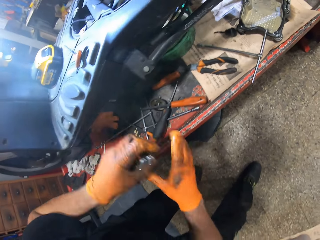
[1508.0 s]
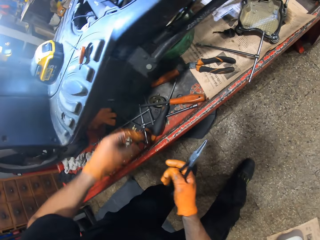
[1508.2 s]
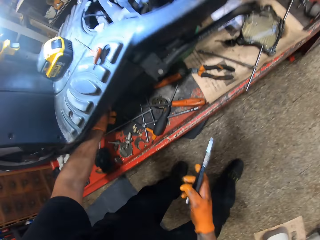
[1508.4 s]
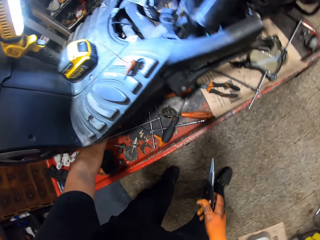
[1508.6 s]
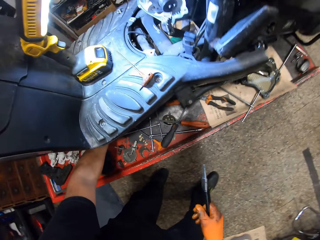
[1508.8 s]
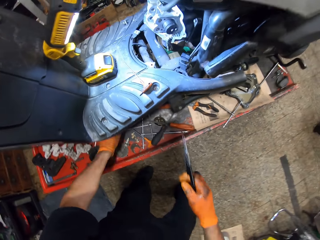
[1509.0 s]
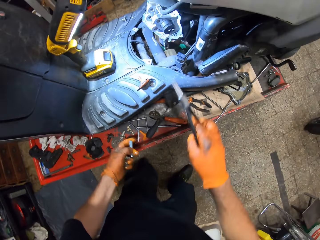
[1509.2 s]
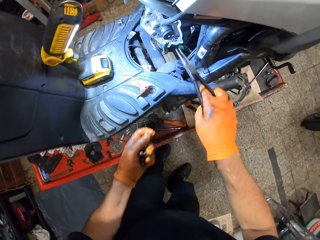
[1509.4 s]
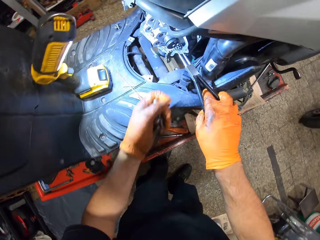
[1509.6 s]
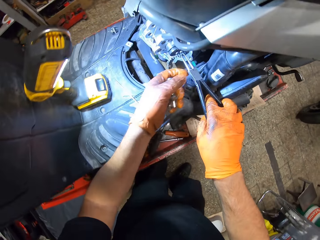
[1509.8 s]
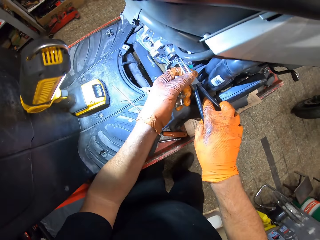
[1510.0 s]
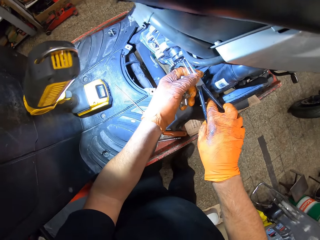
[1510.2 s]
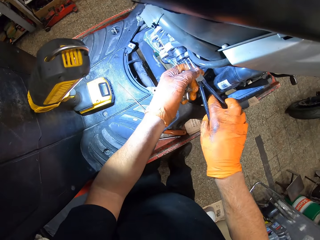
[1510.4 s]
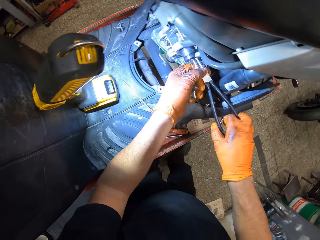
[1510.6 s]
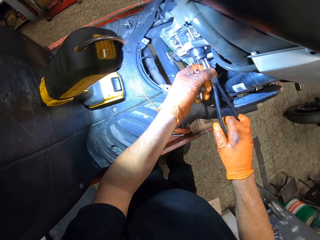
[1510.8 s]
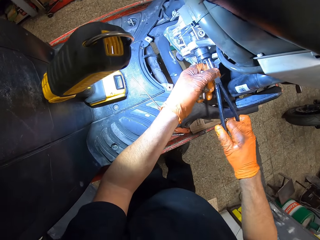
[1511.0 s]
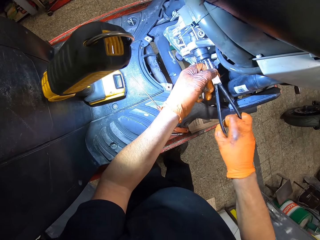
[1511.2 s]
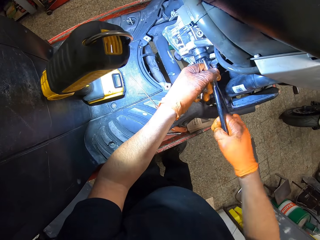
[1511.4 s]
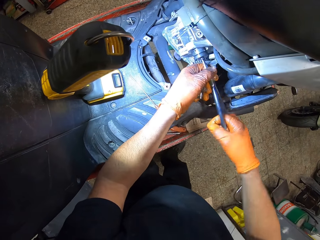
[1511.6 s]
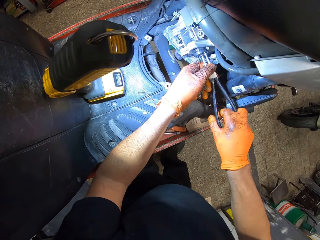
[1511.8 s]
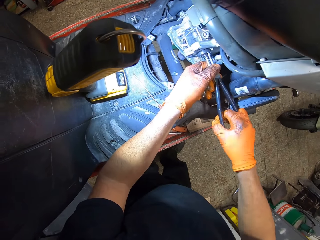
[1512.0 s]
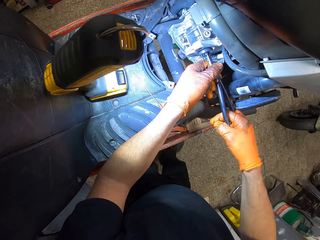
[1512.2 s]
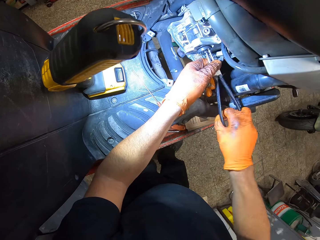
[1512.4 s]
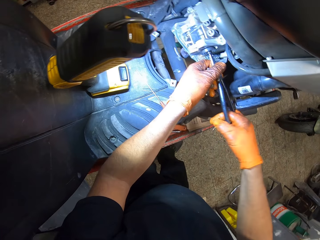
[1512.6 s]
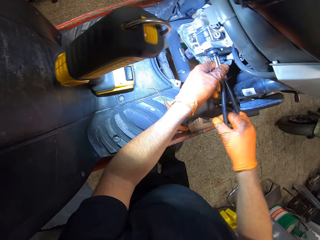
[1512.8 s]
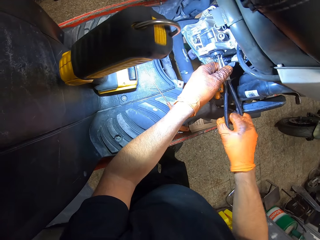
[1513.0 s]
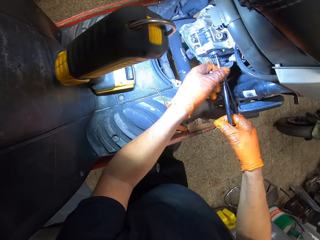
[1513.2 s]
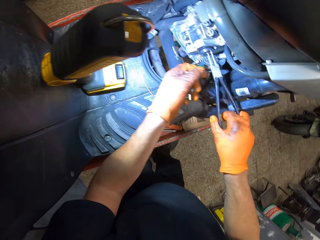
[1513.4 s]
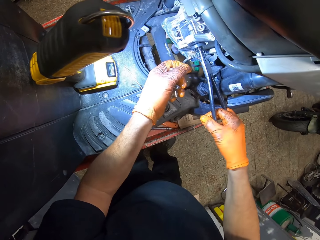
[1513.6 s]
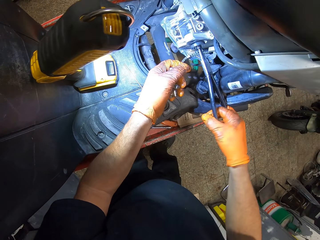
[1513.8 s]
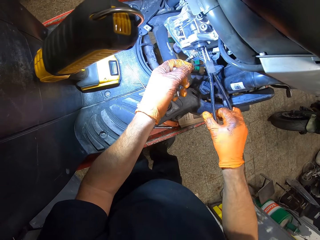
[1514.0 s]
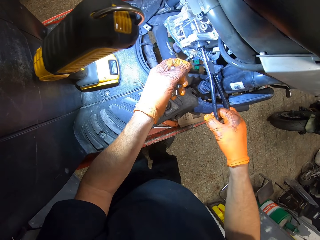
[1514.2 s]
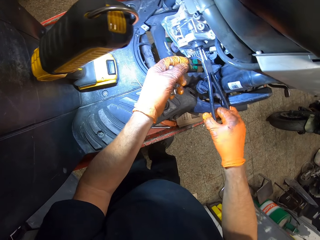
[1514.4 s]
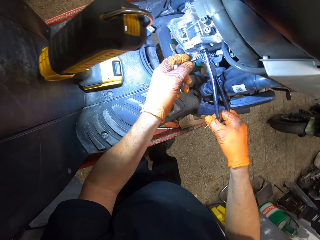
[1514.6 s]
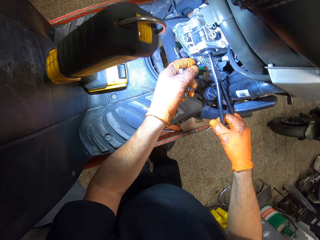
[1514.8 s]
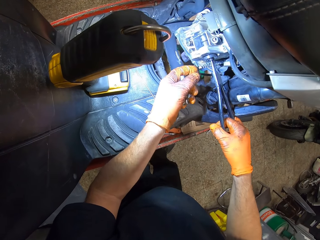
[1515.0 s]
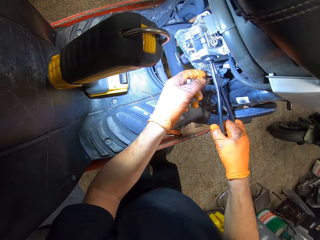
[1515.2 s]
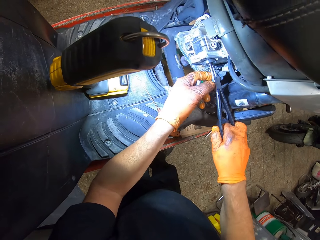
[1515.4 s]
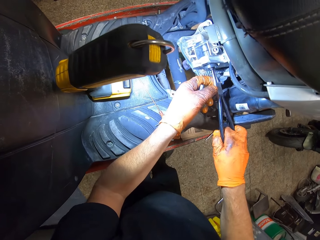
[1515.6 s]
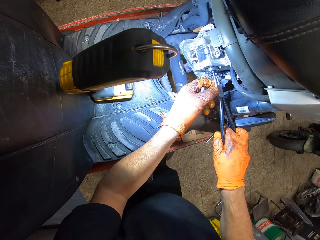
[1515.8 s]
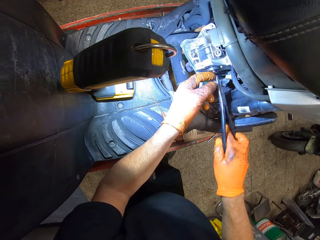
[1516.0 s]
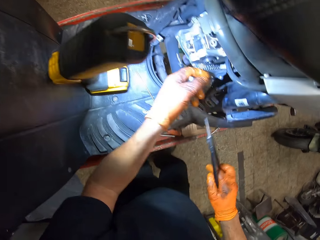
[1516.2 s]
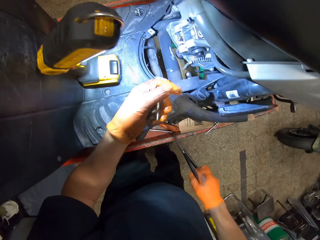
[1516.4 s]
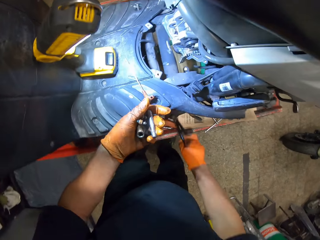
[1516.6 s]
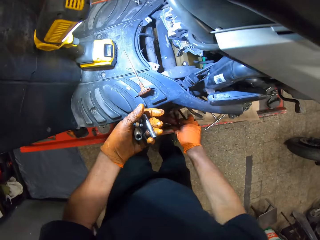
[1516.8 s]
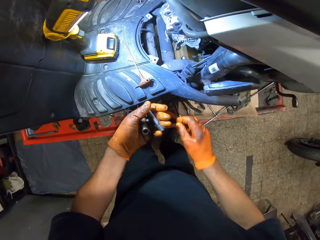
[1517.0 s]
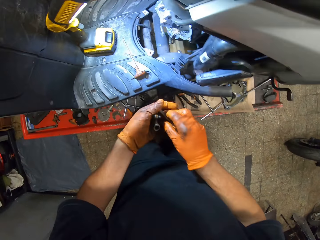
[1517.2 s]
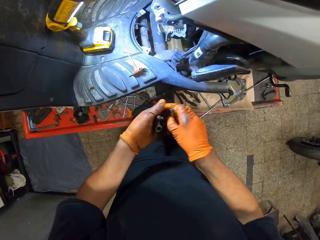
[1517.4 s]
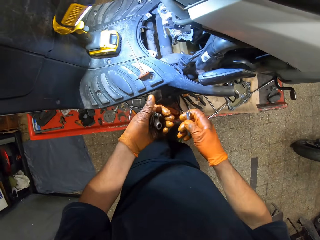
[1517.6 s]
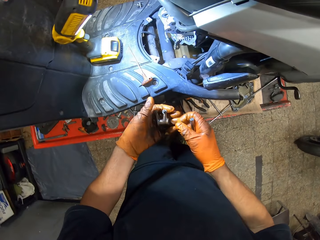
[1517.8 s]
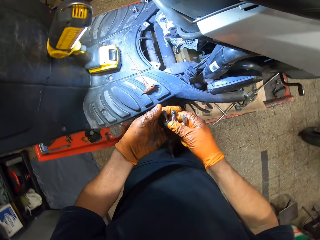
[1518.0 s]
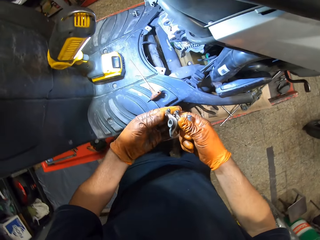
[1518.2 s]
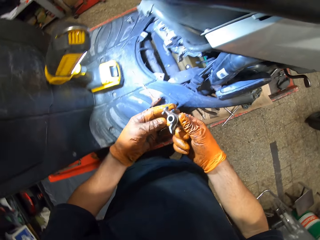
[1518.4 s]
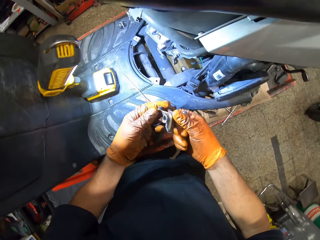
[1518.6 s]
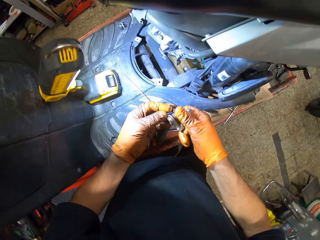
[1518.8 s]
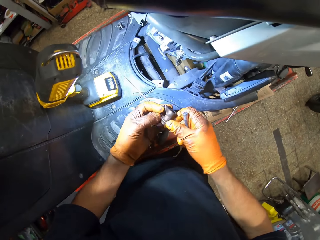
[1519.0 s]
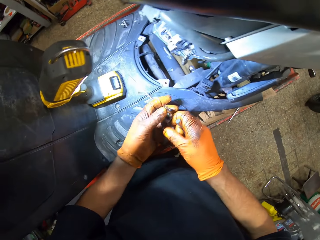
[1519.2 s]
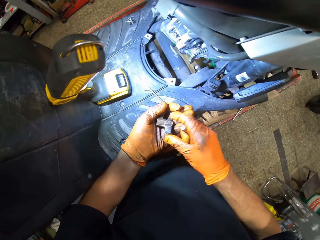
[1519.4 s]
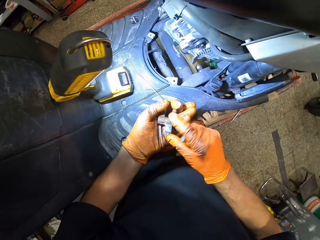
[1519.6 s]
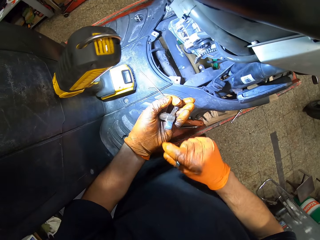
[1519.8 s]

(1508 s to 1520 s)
The camera wearer transfers the nose plier from his gloved left hand to his gloved right hand. He picks up the metal with his gloved right hand. He picks up the rod on the table with his gloved left hand. He holds the handle bar clamp with the nose plier in both gloved hands. He turns the handle bar clamp with the nose plier in both gloved hands. He pushes something with the nose plier. He drops the nose plier in his gloved right hand on the work table. He picks up the rod in his gloved left hand with his gloved right hand. He rolls the metal in both gloved hands.

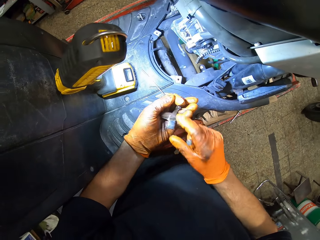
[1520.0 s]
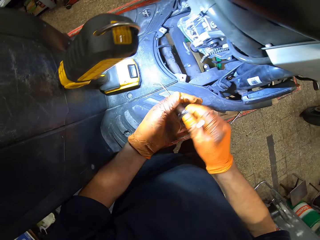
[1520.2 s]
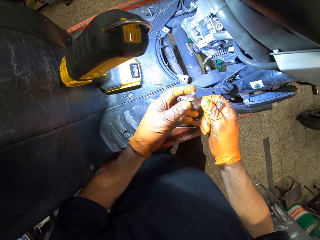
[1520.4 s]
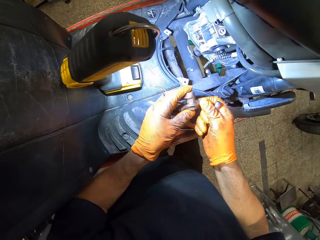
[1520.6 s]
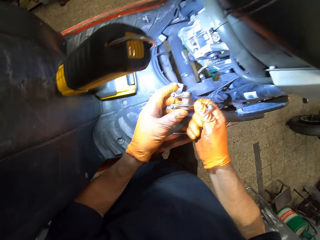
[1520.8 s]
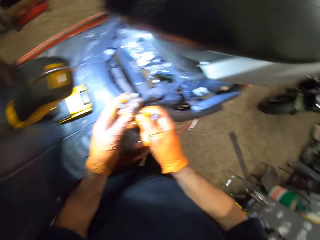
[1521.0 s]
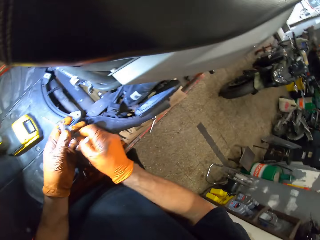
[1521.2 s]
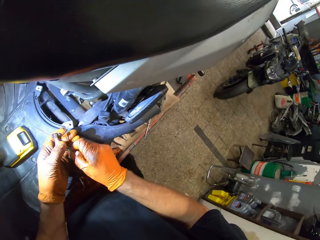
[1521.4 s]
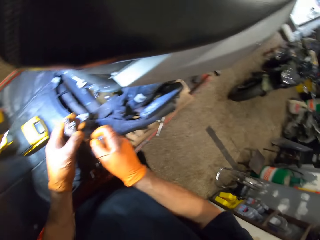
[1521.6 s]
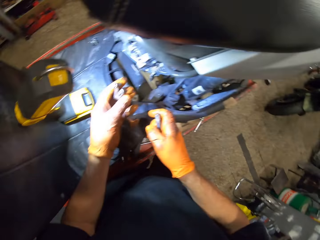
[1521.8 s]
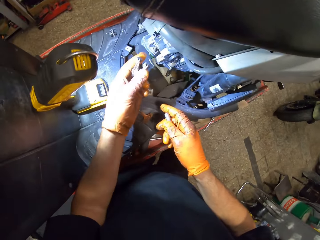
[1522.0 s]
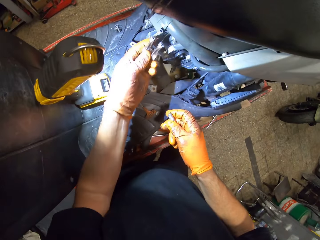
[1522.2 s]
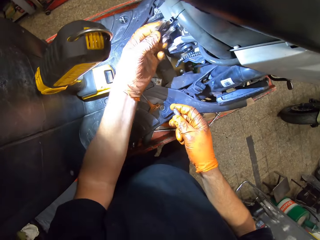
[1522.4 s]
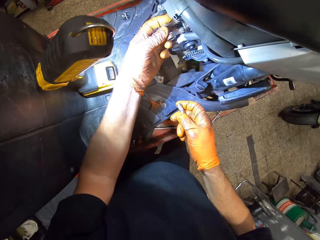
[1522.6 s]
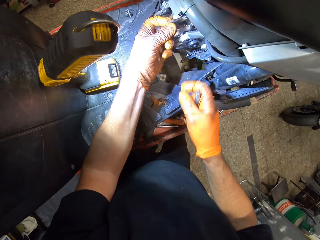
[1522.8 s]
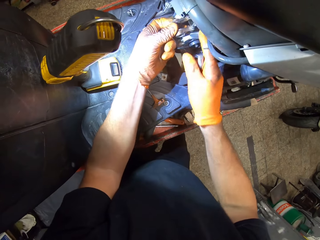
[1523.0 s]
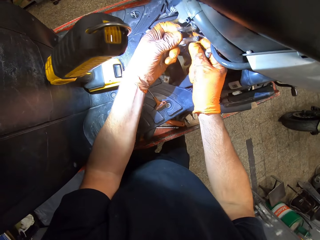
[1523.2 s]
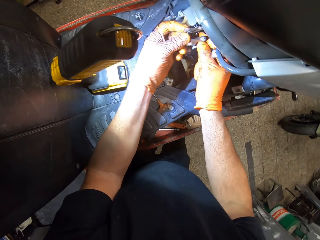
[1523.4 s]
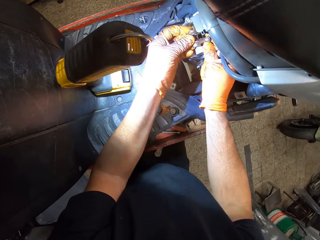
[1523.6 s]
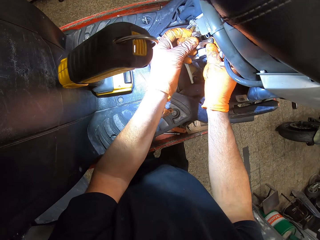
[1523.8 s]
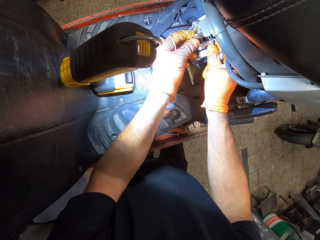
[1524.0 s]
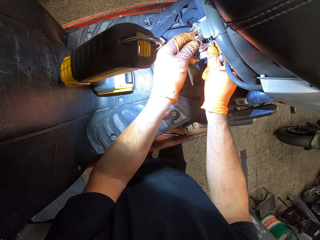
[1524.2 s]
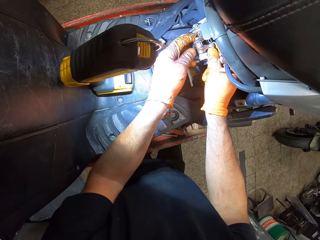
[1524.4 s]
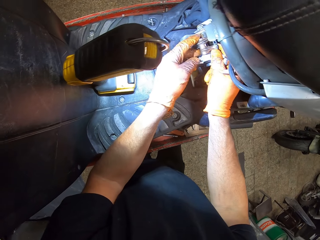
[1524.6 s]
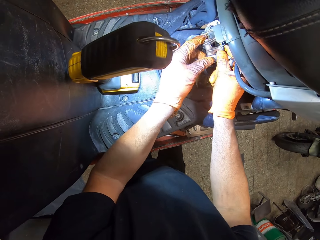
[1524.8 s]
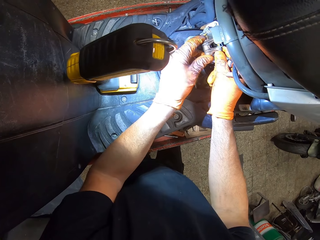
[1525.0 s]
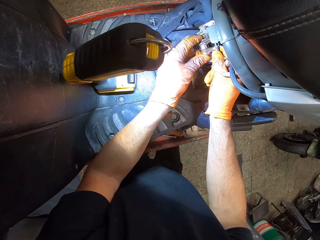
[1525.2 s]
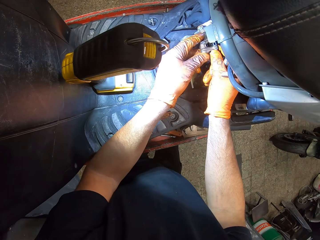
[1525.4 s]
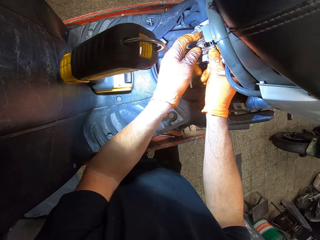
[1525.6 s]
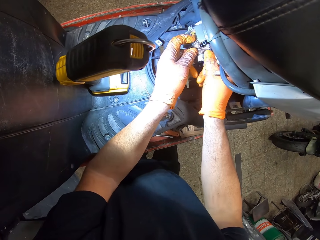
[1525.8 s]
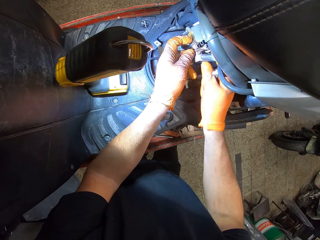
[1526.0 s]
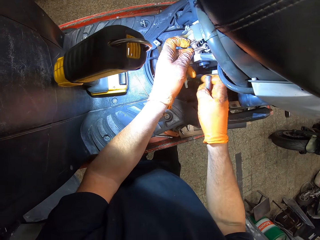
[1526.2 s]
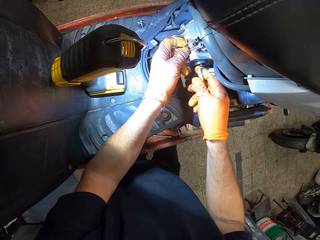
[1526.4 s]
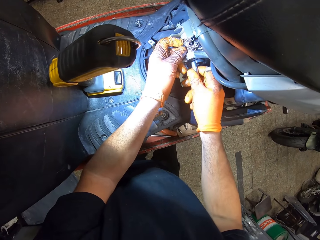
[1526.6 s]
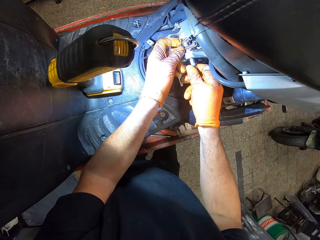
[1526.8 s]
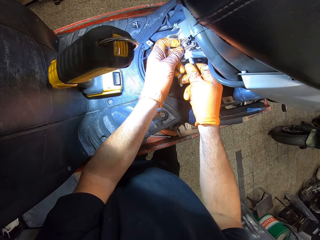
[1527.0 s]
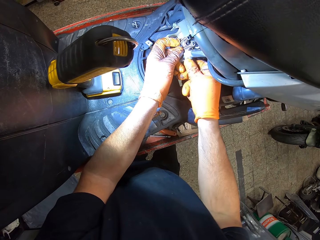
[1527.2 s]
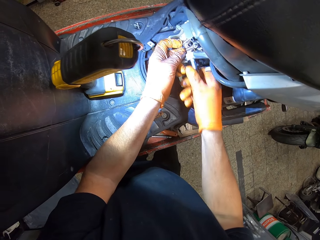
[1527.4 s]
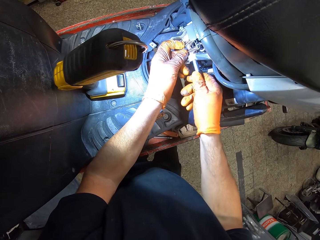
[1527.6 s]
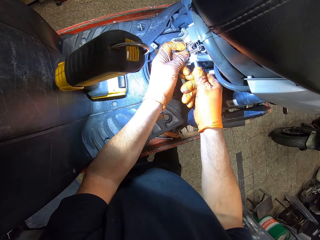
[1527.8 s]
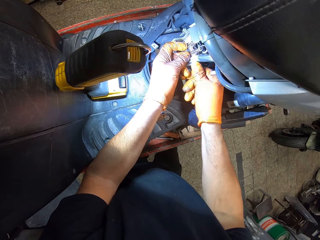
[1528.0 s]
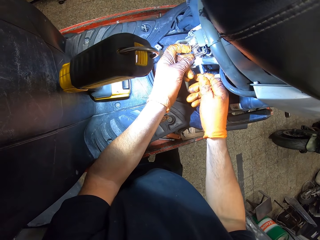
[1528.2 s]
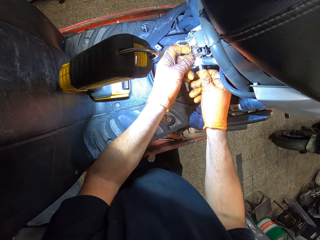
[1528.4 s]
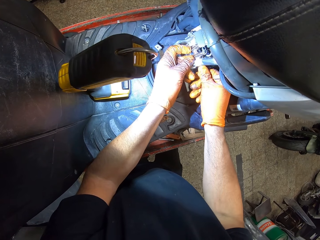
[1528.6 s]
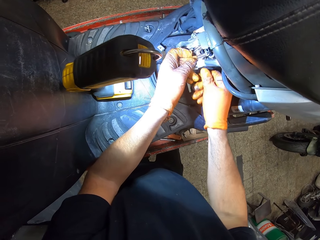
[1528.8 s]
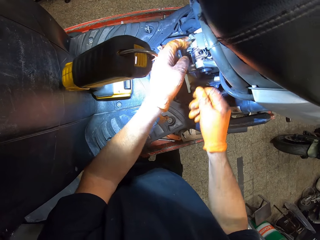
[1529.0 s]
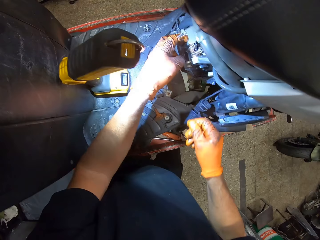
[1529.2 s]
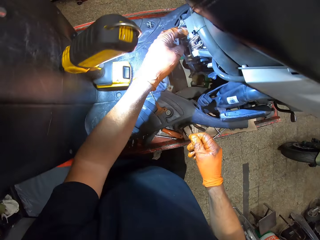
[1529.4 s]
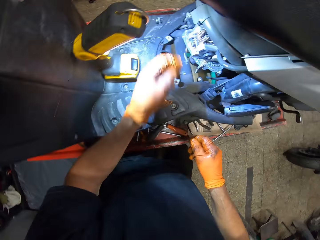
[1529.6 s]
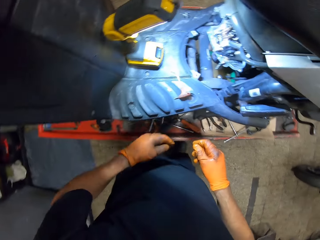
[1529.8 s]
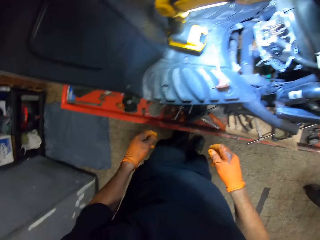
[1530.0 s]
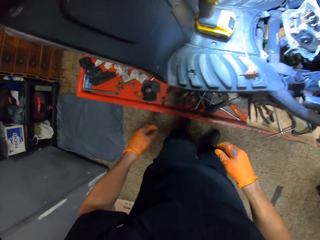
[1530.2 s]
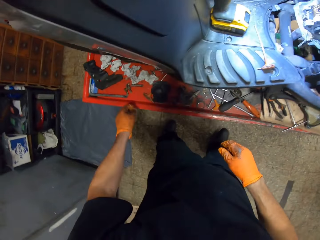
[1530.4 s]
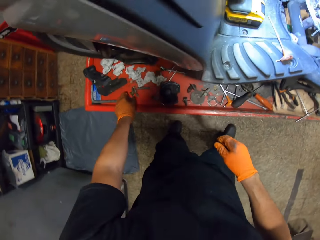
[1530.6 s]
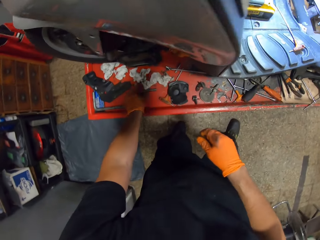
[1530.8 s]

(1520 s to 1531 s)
The camera wearer wipes something. He places the metal in the engine block with his gloved left hand. He touches the handle bar clamp with his gloved right hand finger. He holds the metal in both gloved hands. He fixes something in the engine. He places the metal in the engine block with both gloved hands. He inserts the rod in the engine block with his gloved right hand. He fixes the bolt in the engine.
